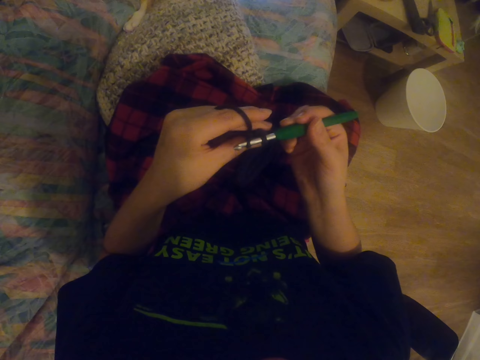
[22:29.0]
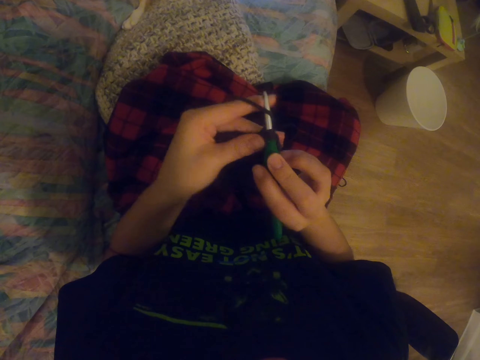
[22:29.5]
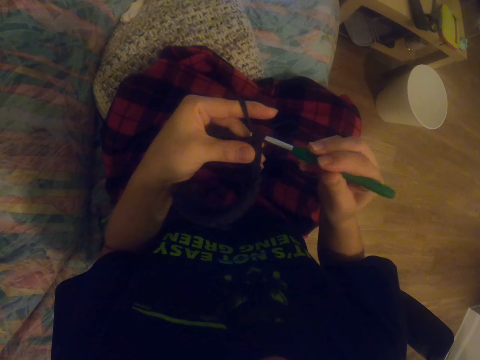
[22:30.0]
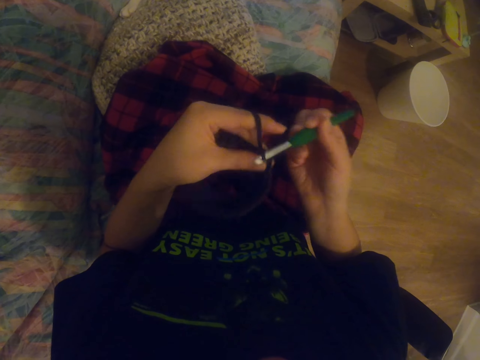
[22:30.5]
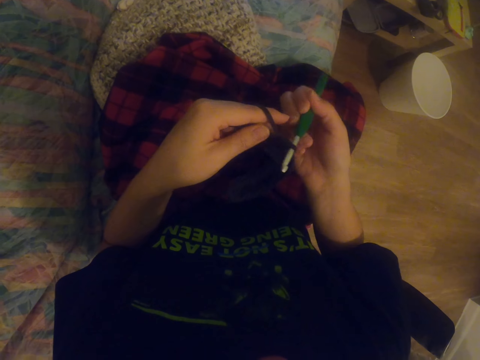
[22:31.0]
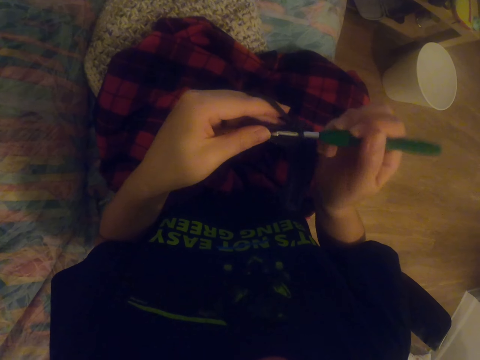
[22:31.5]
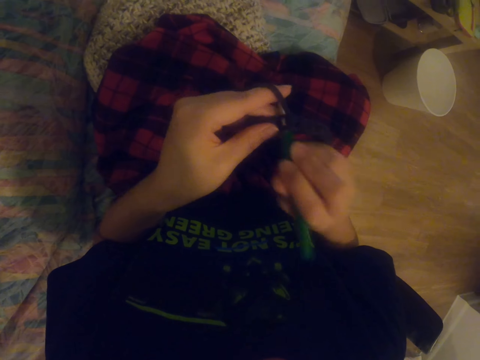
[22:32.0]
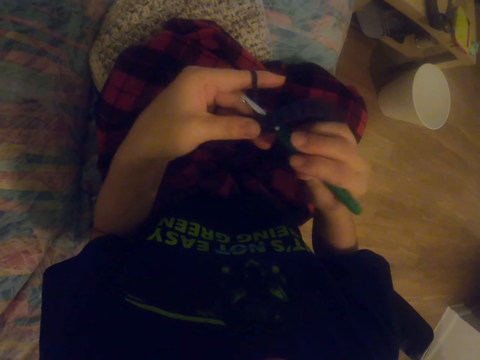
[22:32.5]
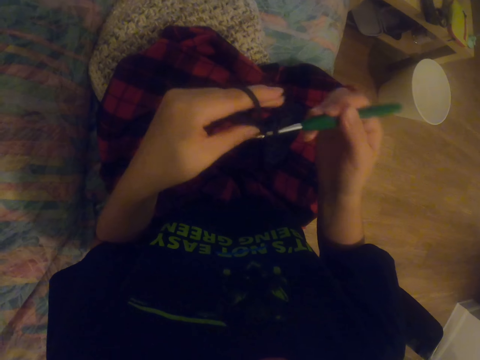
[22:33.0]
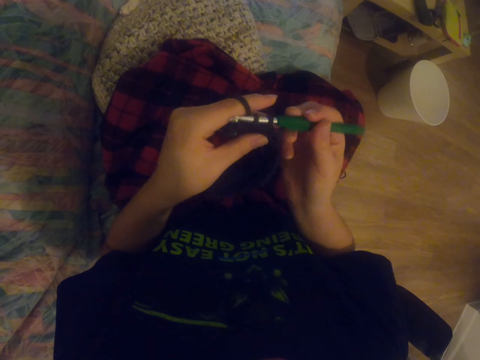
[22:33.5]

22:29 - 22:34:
The camera wearer knits the garment with the knitting needle.

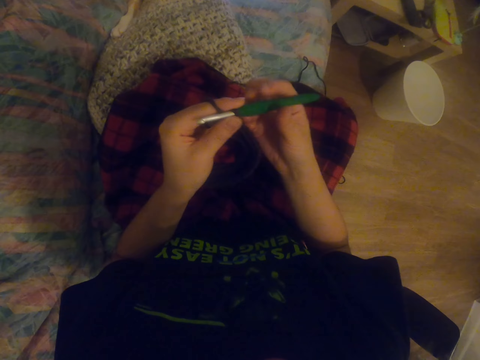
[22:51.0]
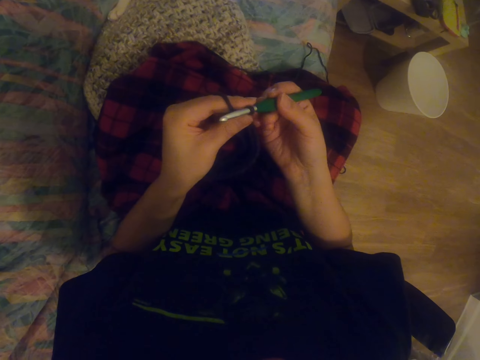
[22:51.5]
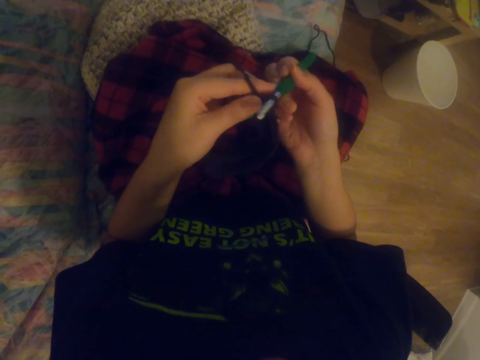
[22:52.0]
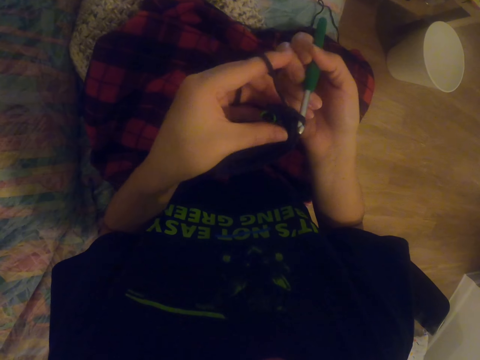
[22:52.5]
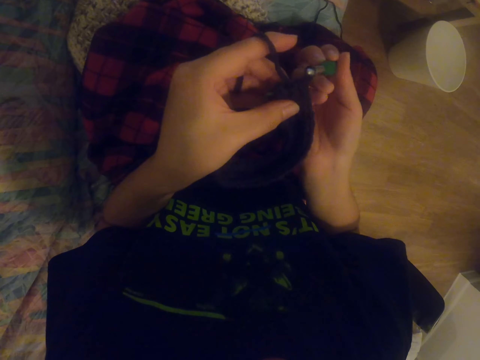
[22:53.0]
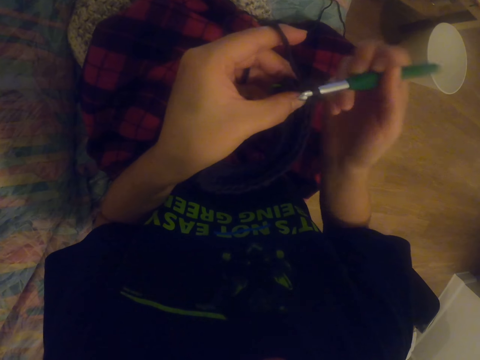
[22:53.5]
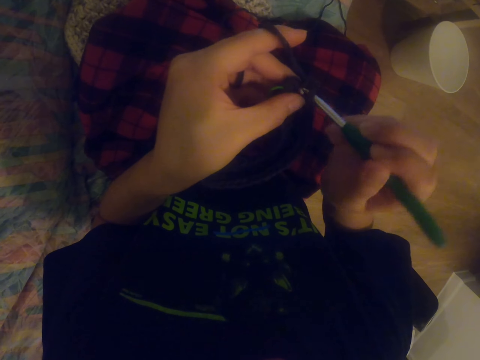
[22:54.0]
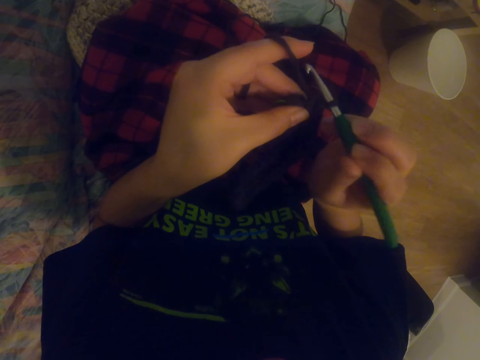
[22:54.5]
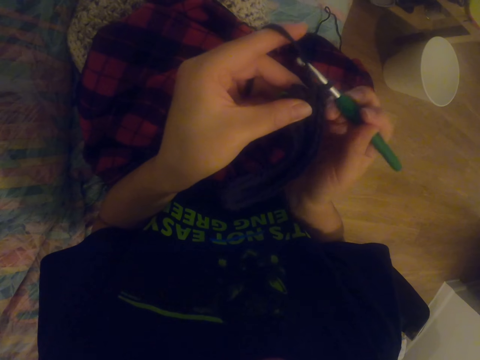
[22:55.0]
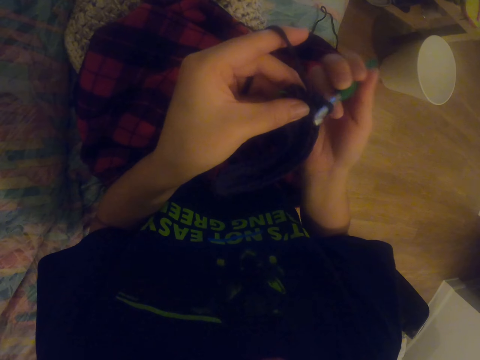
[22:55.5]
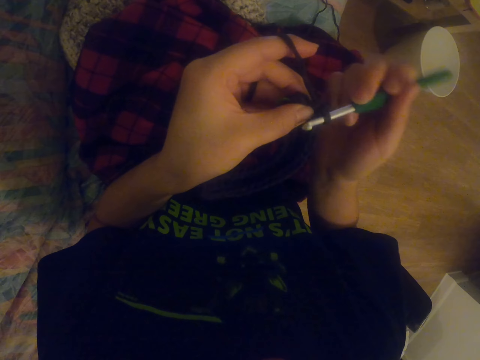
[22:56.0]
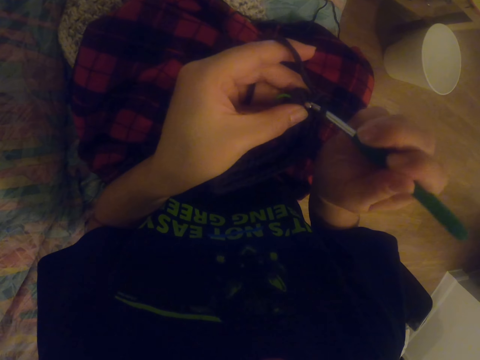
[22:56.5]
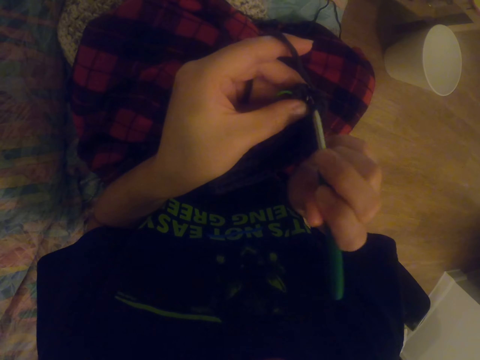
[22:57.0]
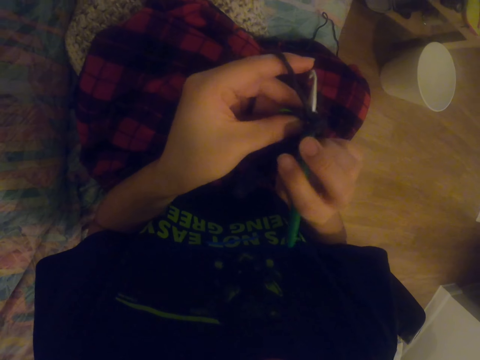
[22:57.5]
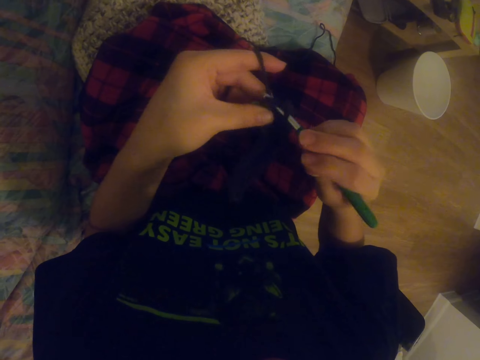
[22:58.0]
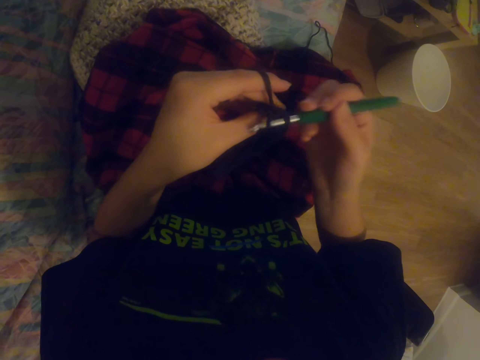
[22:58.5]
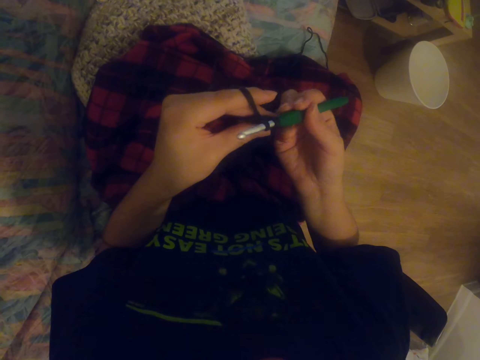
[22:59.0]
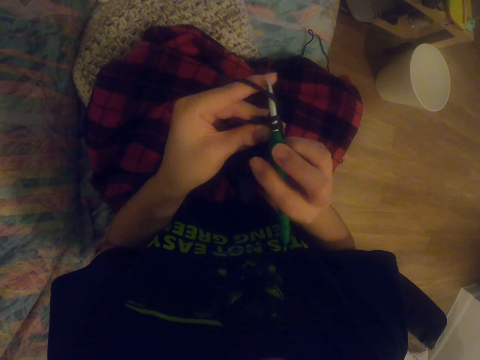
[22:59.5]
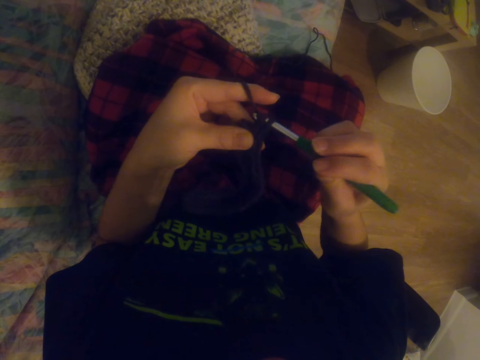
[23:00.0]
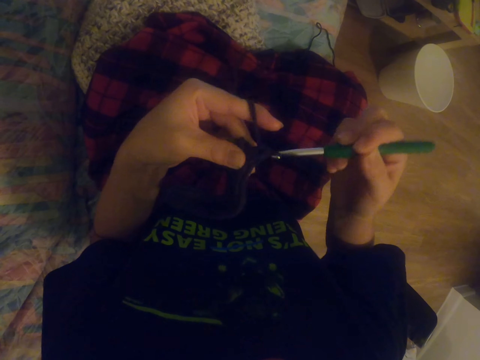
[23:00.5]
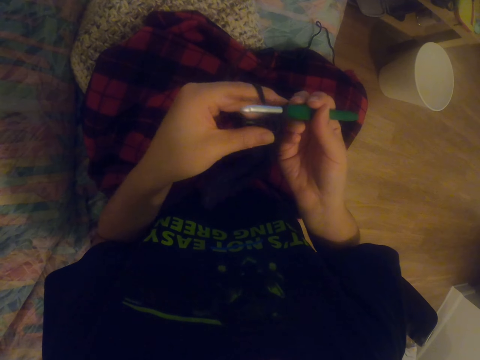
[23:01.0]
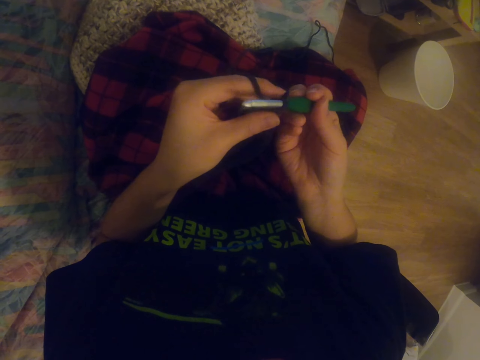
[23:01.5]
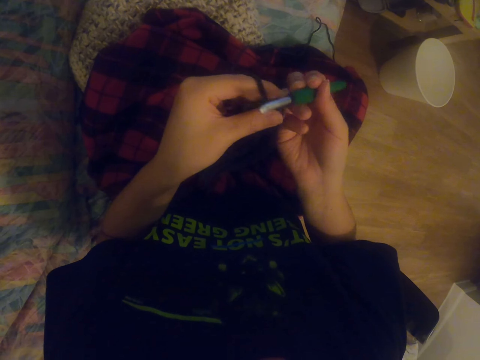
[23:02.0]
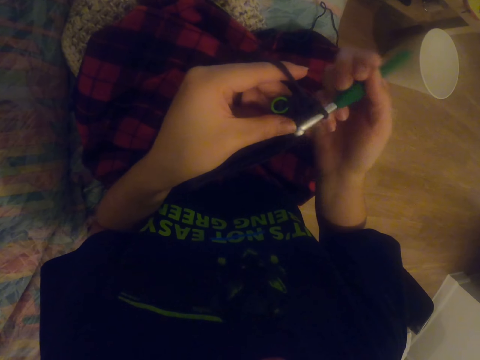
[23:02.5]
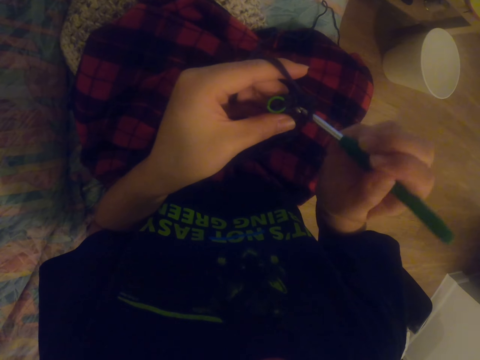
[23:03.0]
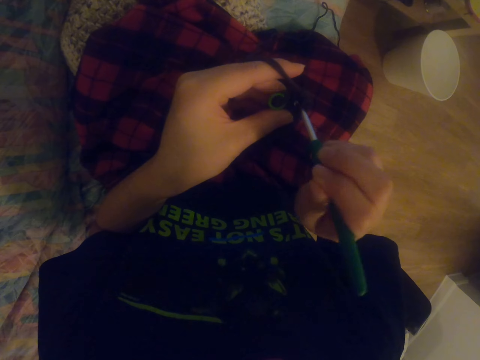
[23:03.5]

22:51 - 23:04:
The camera wearer holds the crochet hook. They knit the sock with the knitting needle. They knit the sock with the knitting needle again.

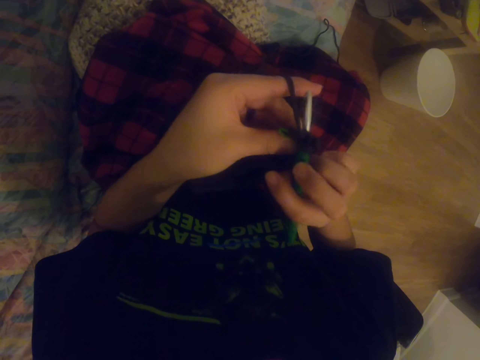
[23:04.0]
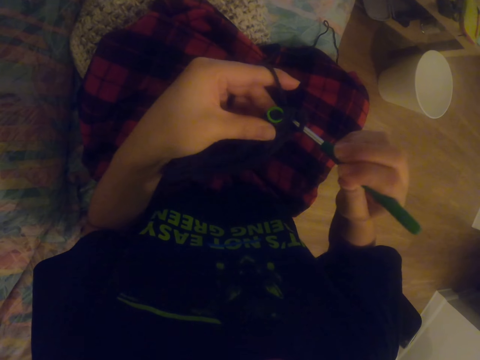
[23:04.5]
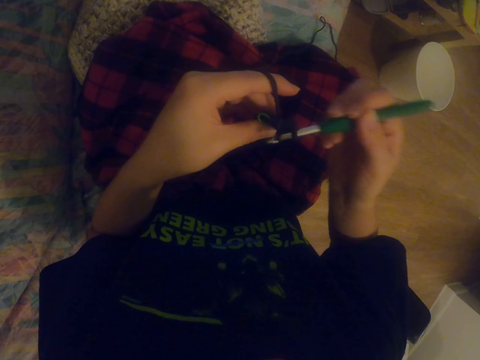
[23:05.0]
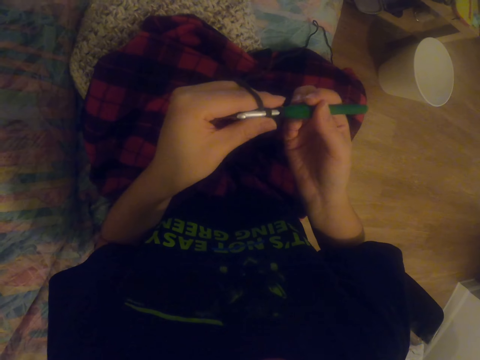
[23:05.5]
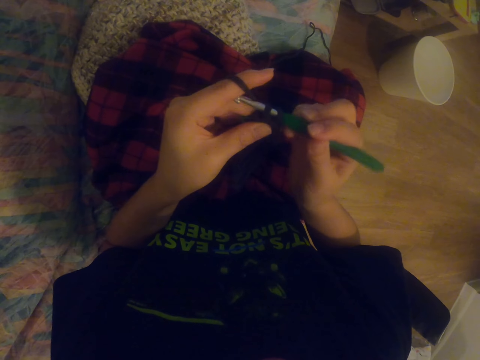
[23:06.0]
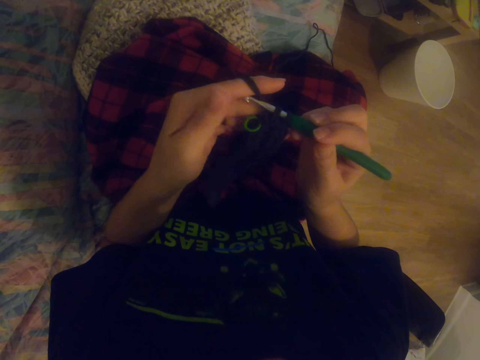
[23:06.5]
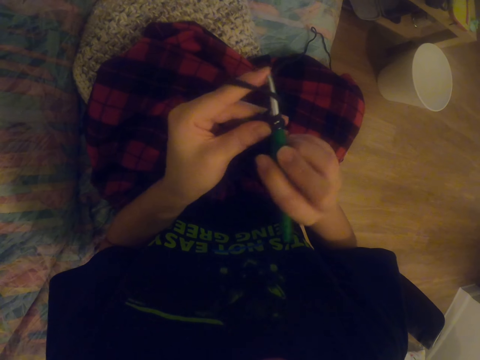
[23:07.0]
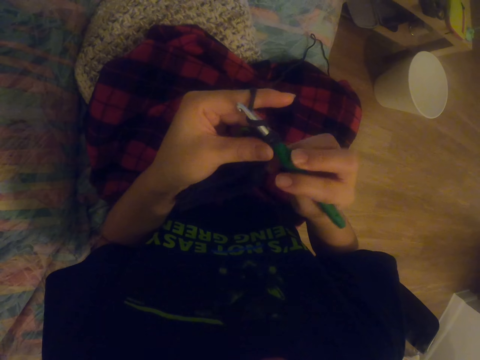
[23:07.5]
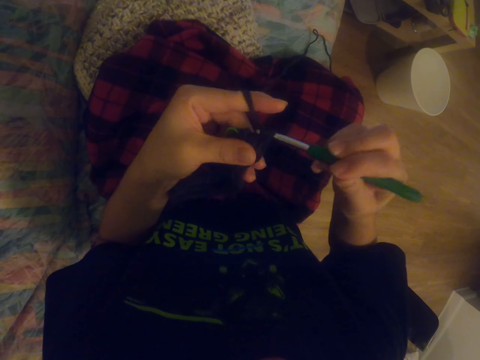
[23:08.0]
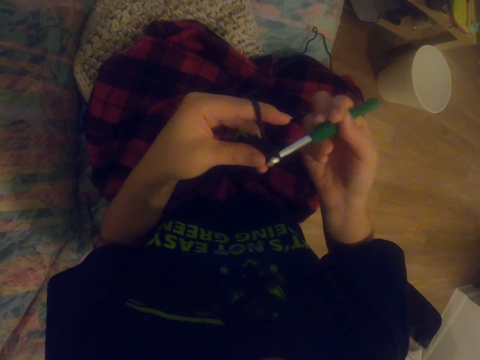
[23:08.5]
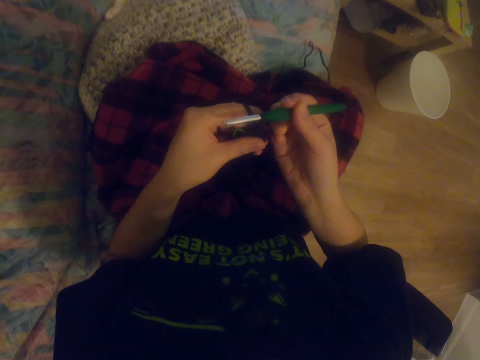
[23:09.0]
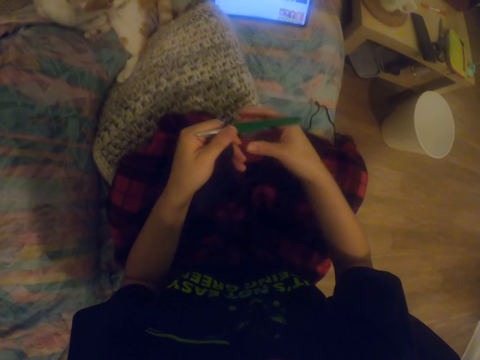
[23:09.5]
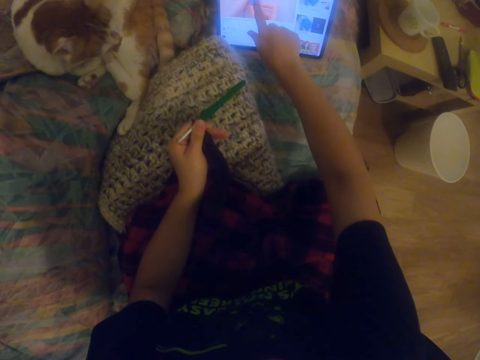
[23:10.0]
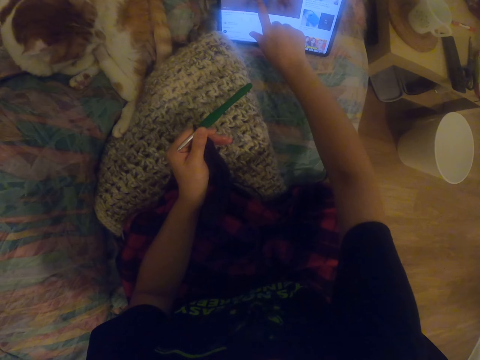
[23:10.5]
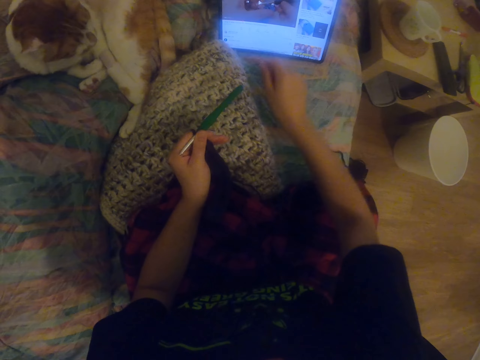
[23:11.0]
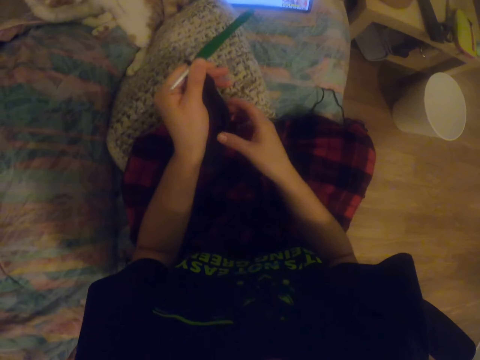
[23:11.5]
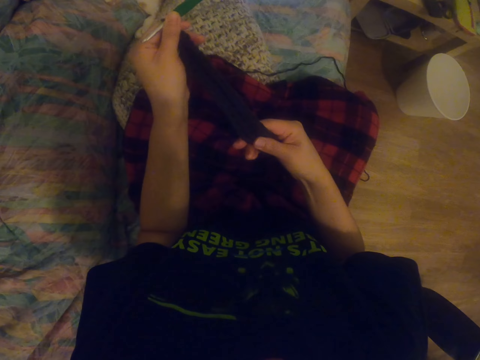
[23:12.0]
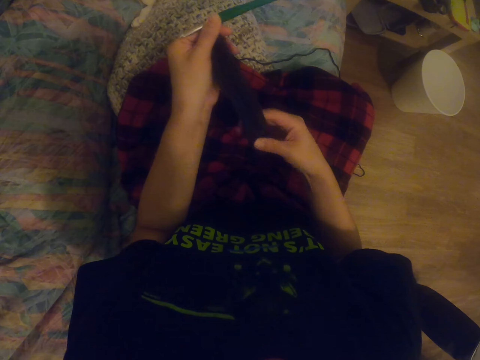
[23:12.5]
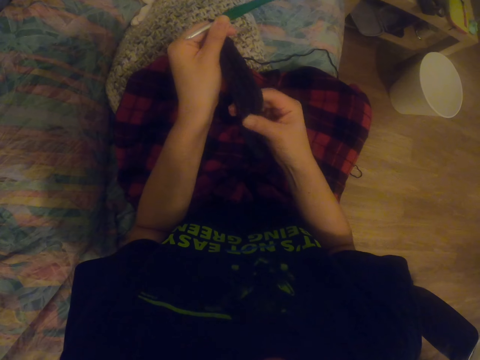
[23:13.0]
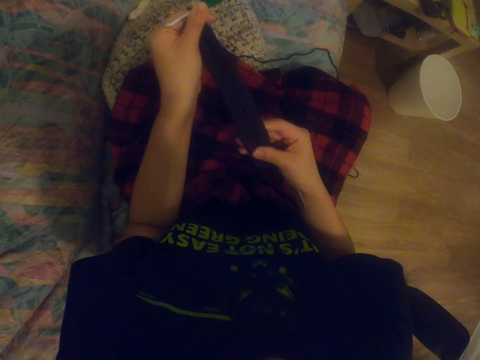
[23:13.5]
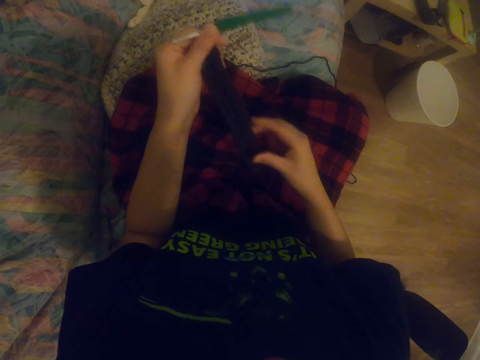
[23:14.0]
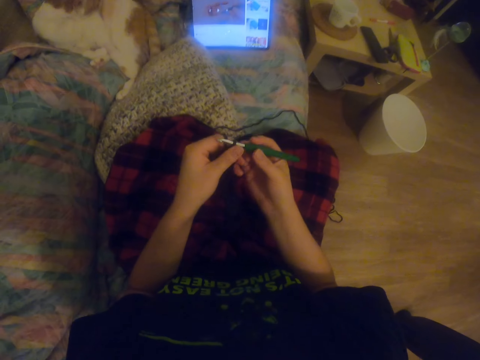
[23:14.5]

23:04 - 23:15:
The camera wearer knits the sock with the knitting needle. They knit the sock with the knitting needle again. They stretch the hand, operate the tablet and scroll the tablet. They pull the fabric and straighten the sock.
